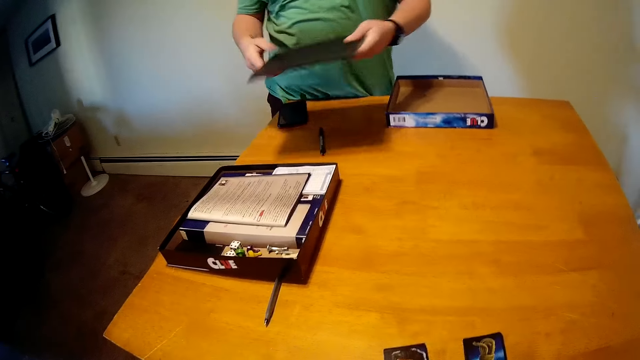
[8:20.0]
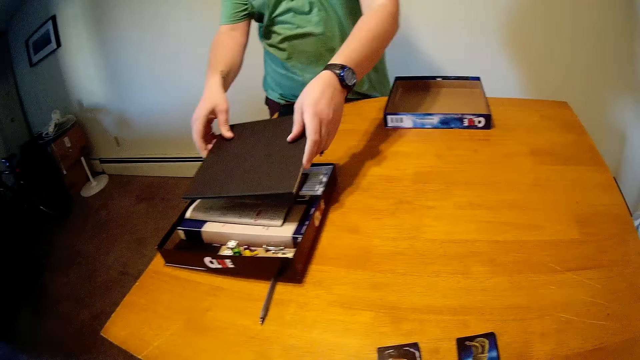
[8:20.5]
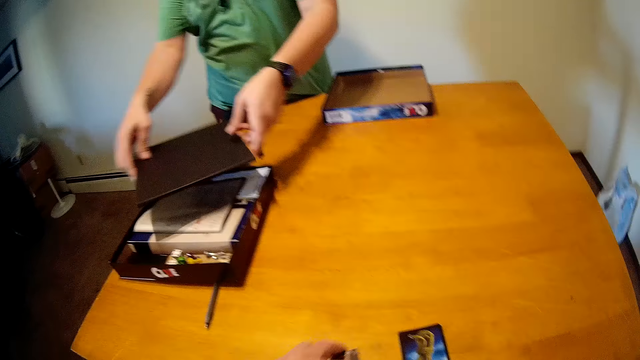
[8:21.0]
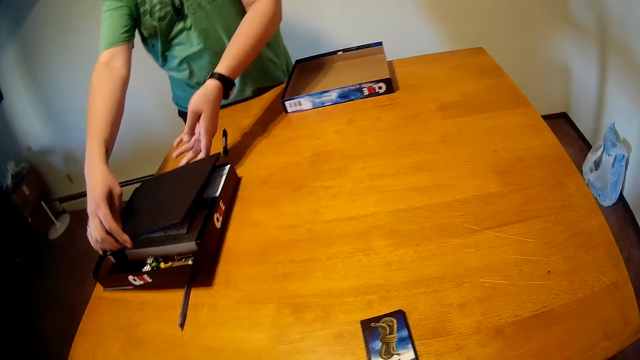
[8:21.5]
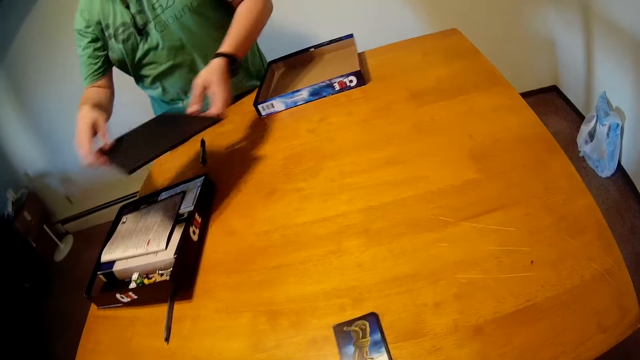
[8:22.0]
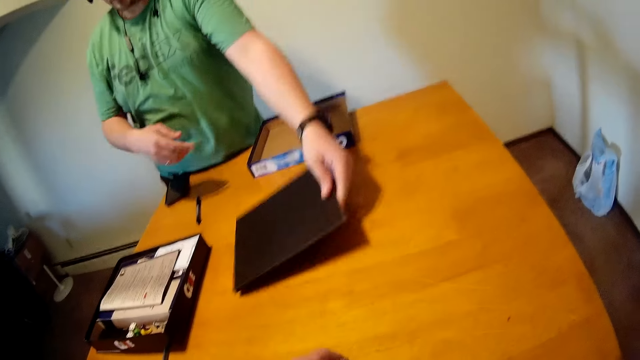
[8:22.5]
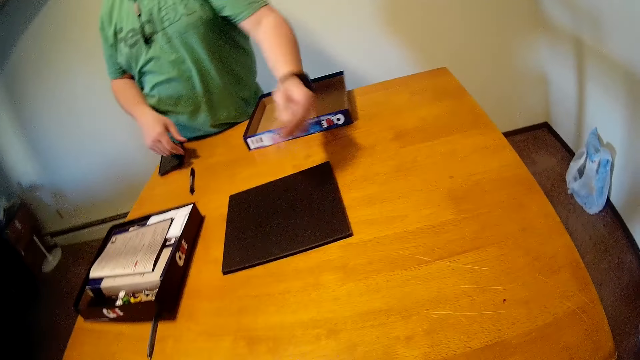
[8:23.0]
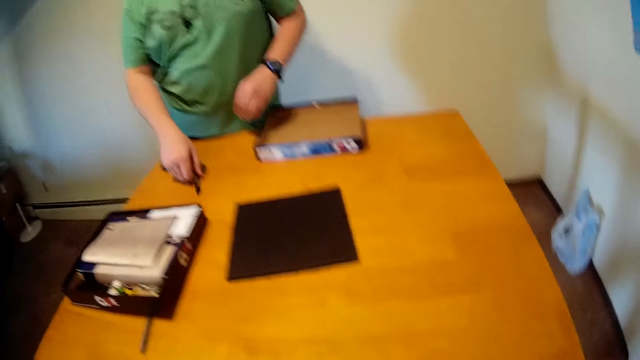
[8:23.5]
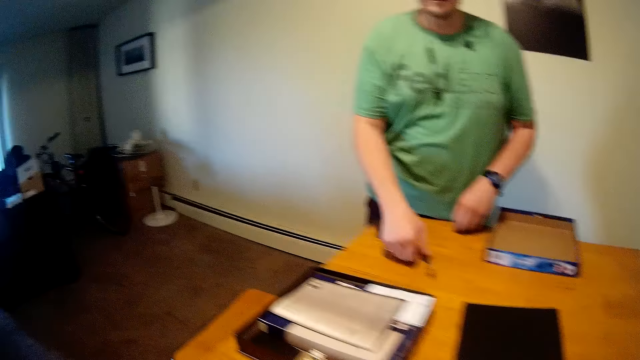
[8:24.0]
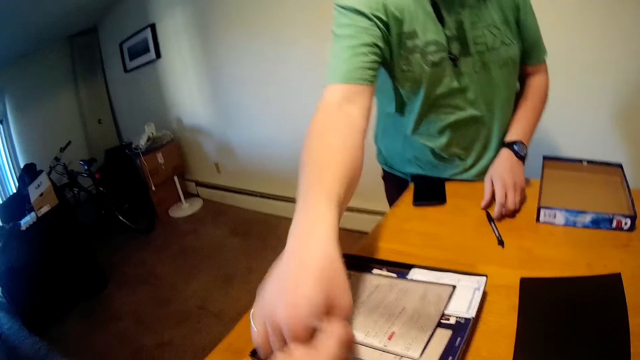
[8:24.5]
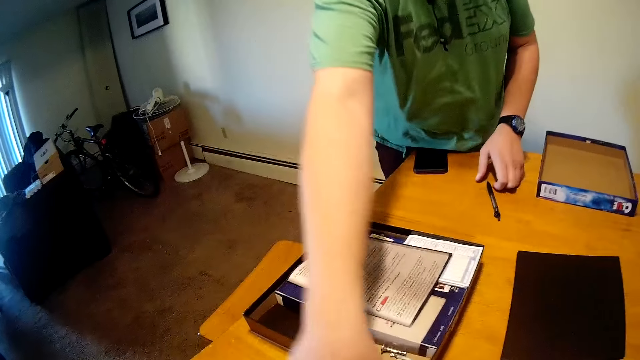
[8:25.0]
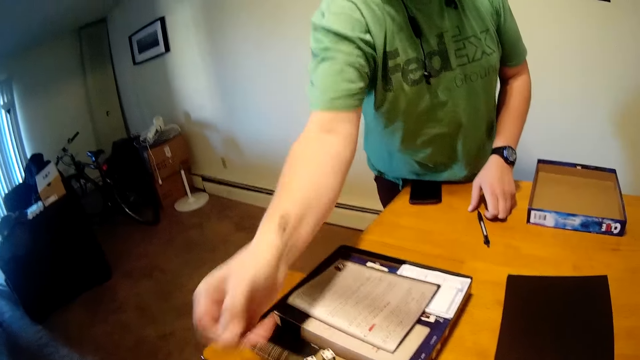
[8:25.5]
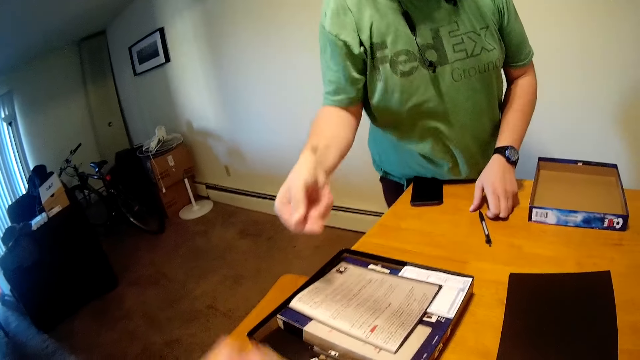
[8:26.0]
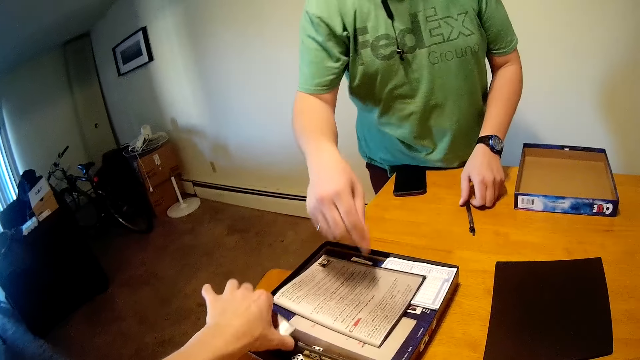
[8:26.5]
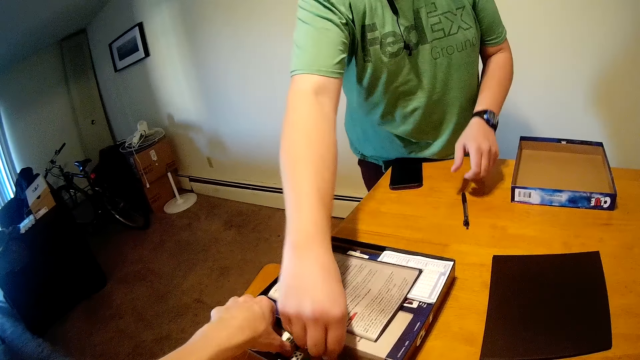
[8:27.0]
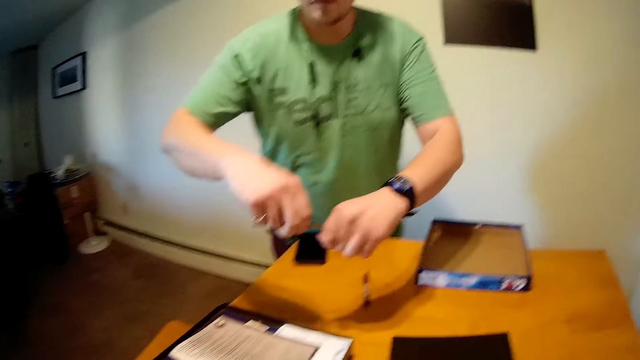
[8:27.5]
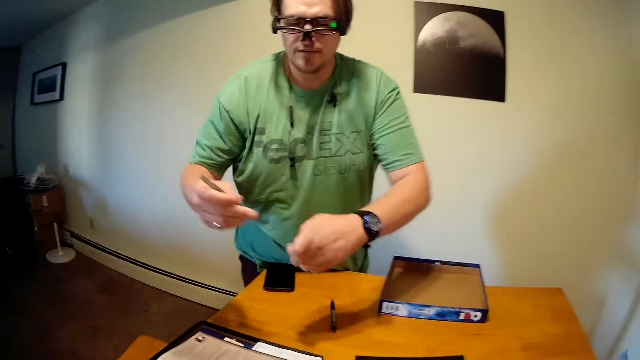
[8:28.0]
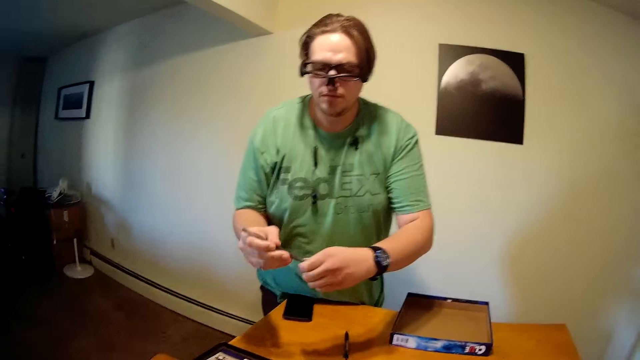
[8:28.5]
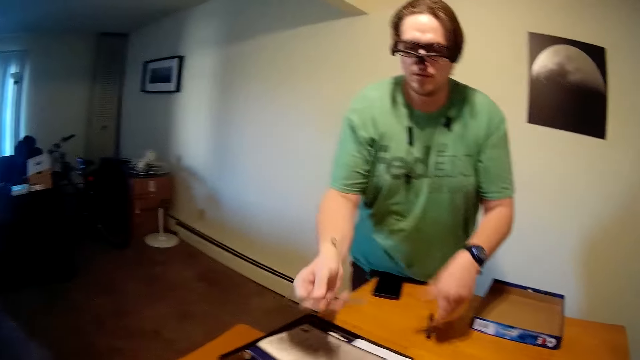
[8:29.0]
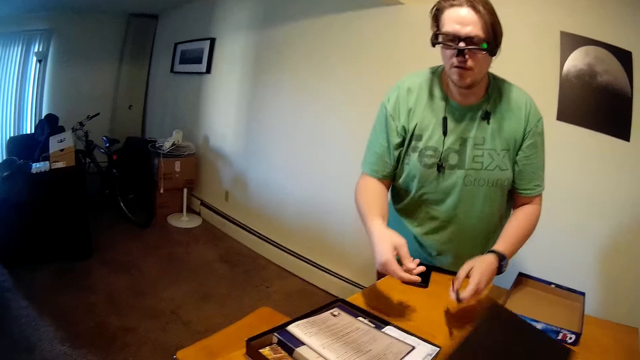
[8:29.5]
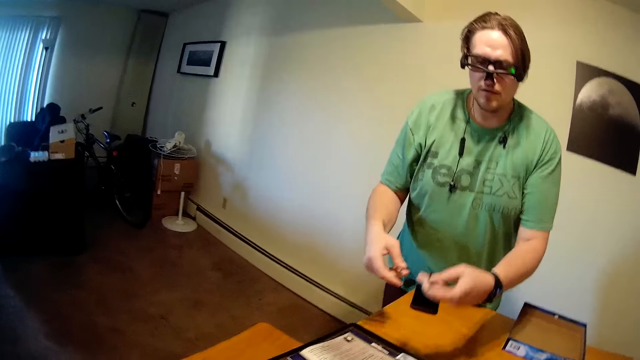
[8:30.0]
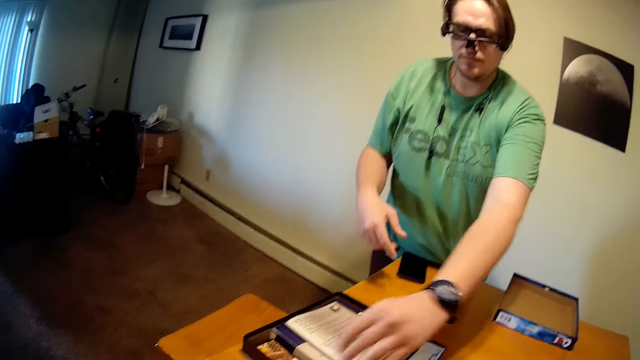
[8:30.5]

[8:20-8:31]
The camera wearer puts a chart or document file on top of the book. They put the chart on the table. They hold a pen on the table and move the pen on the table. They put a dice in the box. They put a pen lid in the pen. A person covers the pen. The camera wearer puts the pen on the table.

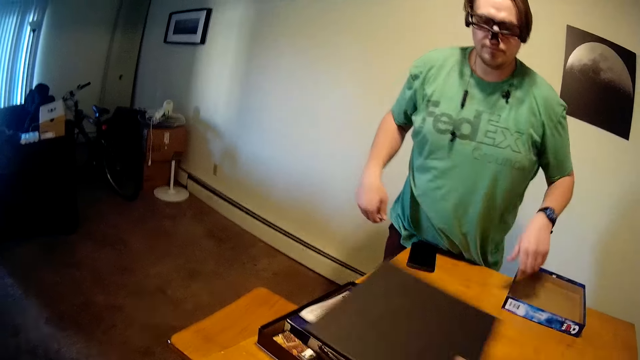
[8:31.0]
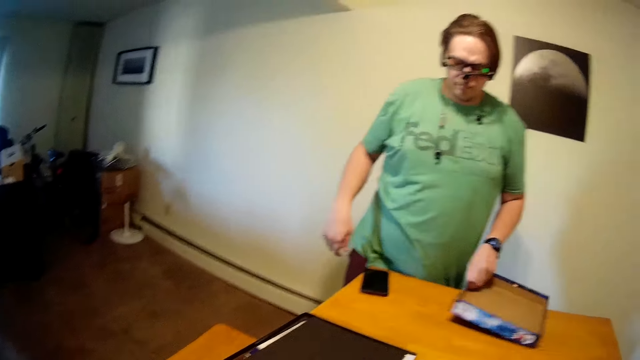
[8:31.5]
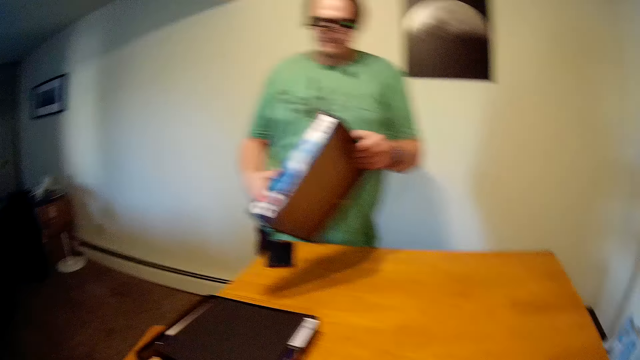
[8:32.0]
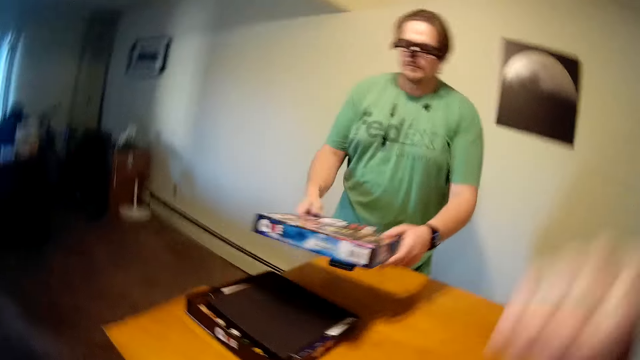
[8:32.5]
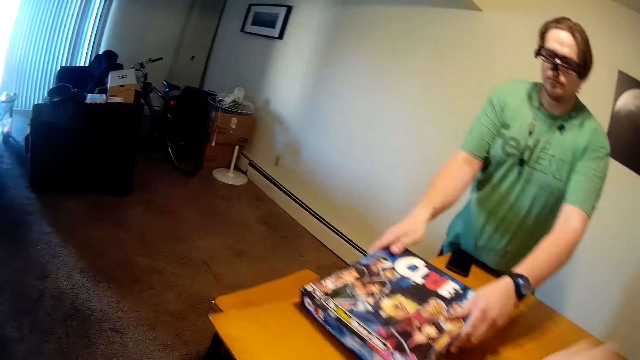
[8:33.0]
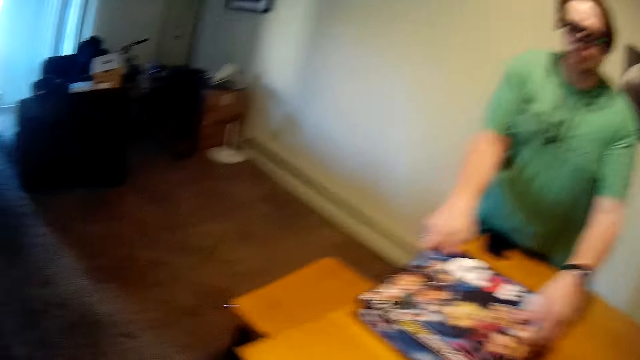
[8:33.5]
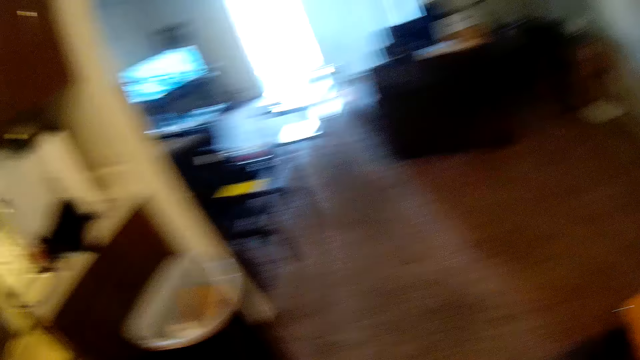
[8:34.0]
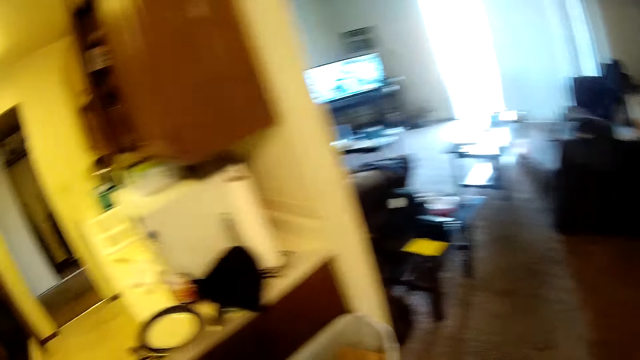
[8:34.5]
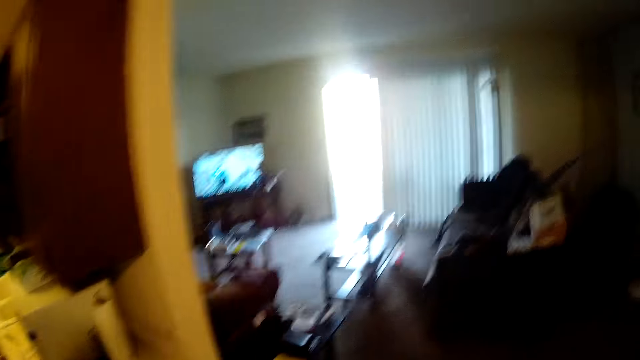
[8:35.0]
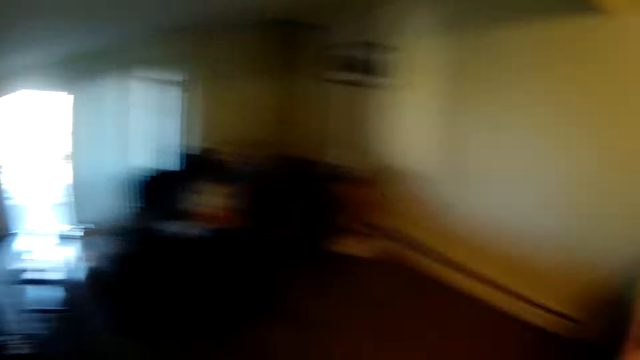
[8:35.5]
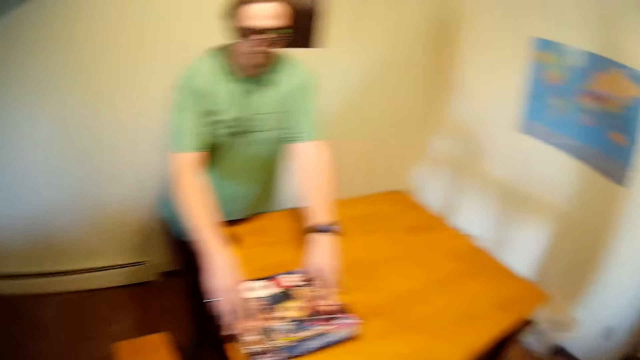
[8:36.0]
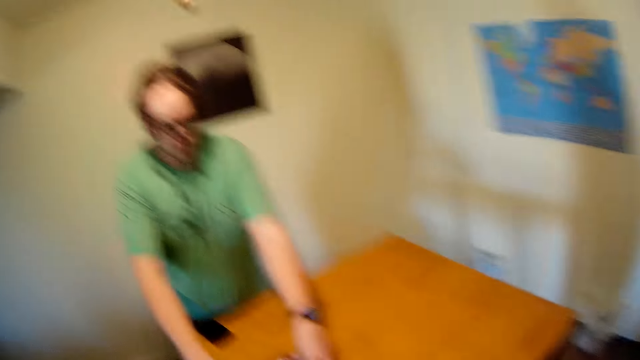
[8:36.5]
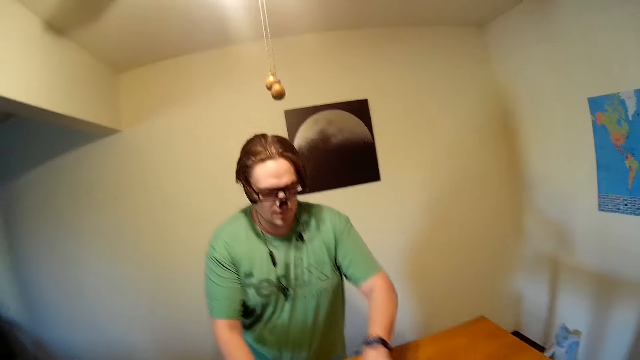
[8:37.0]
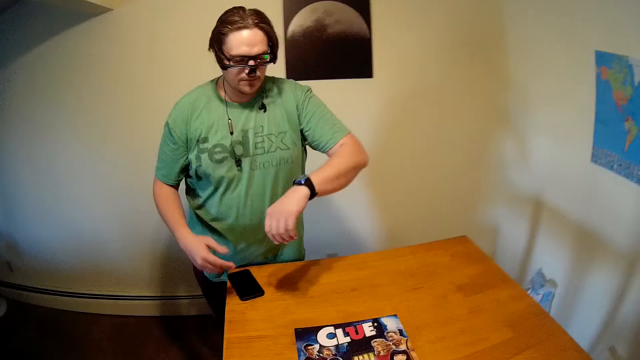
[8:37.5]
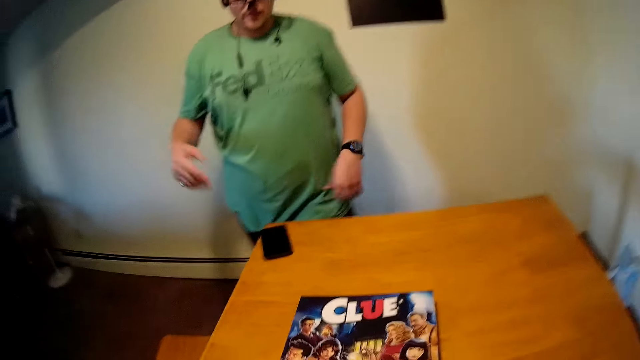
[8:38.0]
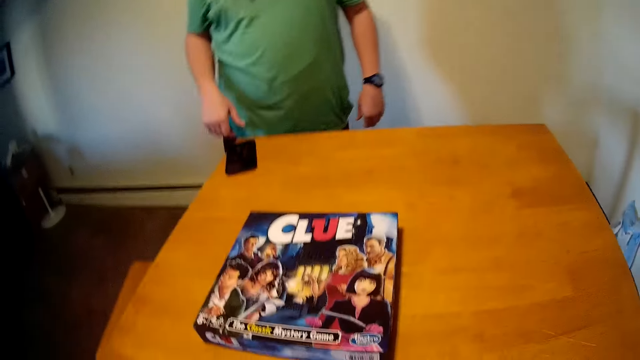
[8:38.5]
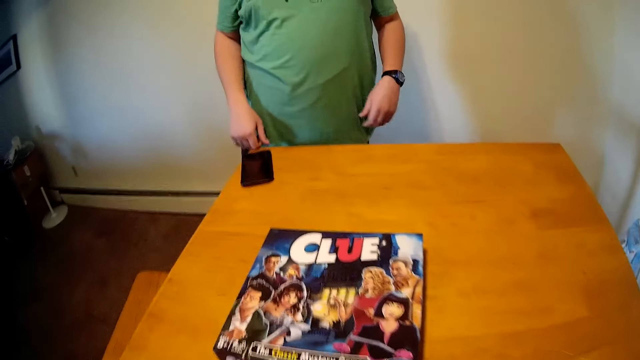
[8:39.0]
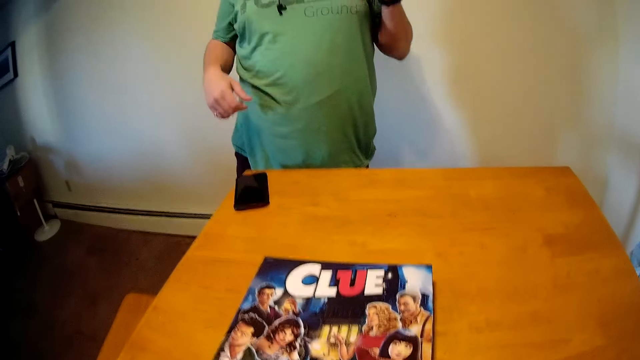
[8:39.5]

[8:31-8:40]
A person puts a chart on top of the book. The camera wearer moves the file document on the table. The person covers the box. The camera wearer walks in the house. The person stares in the room. The person looks at the wrist watch. The camera wearer looks at the wrist watch.
